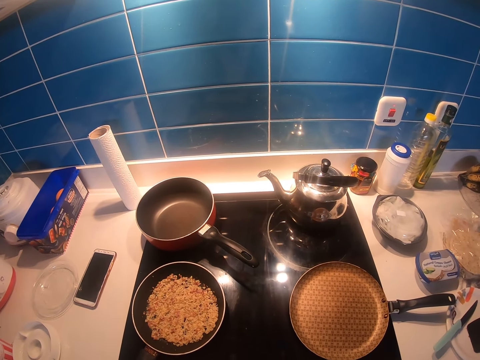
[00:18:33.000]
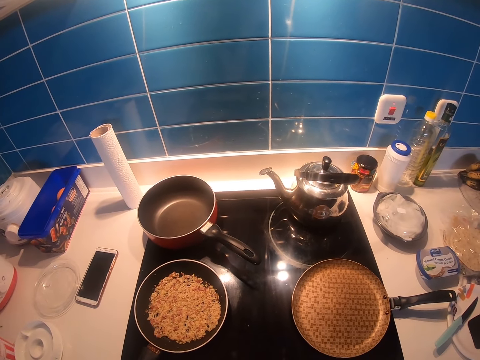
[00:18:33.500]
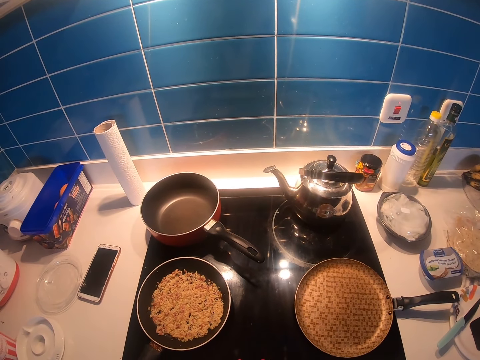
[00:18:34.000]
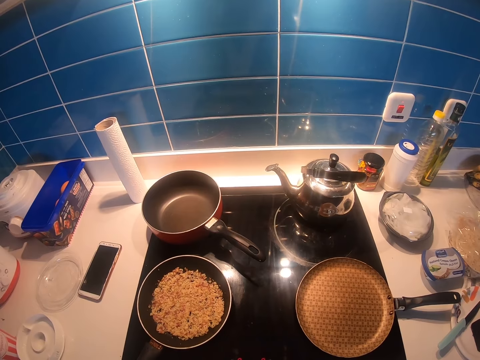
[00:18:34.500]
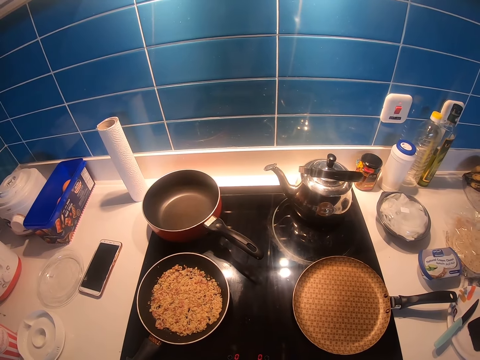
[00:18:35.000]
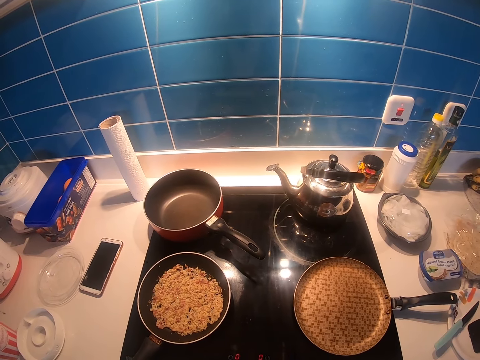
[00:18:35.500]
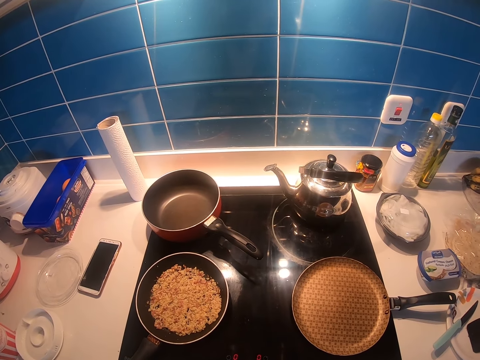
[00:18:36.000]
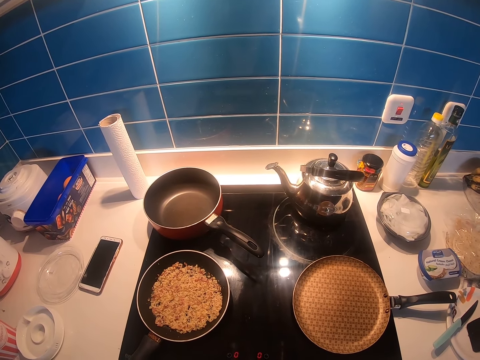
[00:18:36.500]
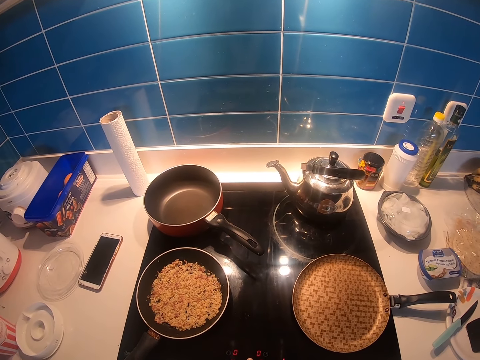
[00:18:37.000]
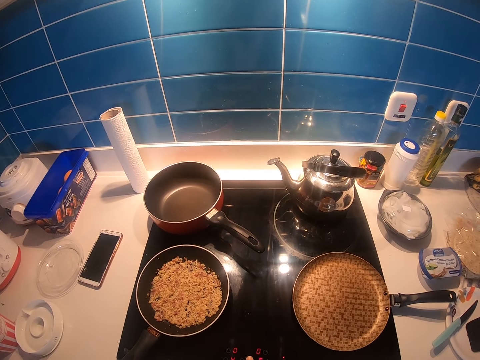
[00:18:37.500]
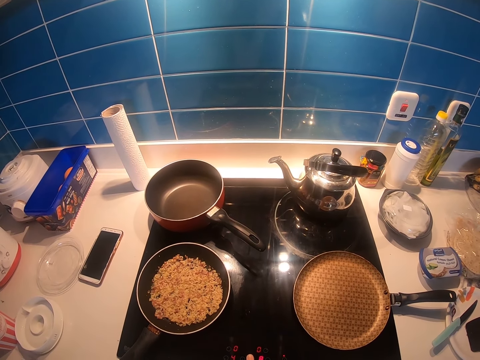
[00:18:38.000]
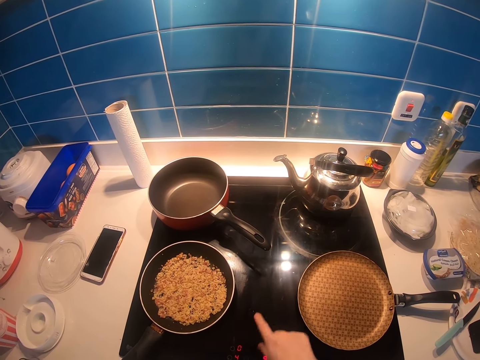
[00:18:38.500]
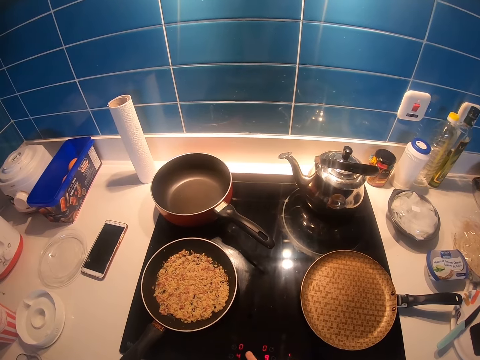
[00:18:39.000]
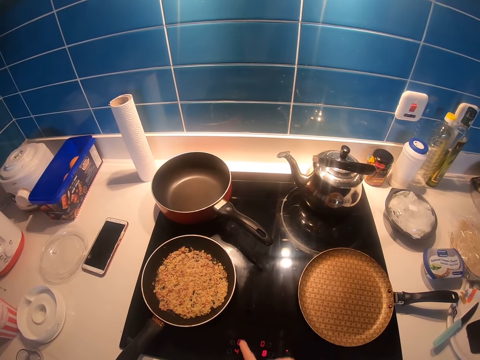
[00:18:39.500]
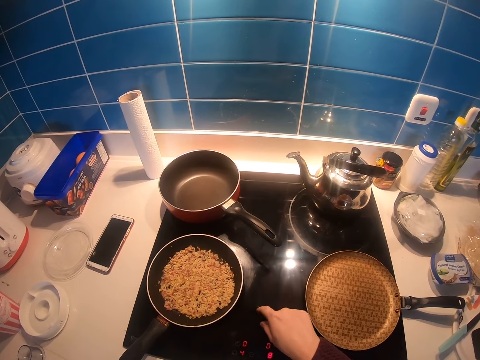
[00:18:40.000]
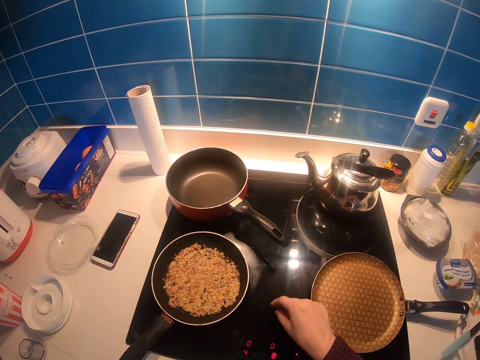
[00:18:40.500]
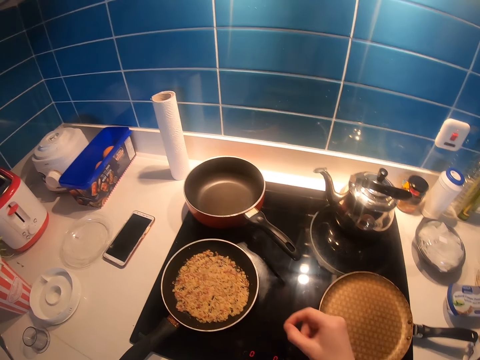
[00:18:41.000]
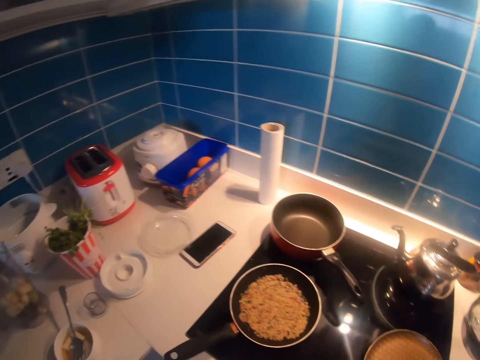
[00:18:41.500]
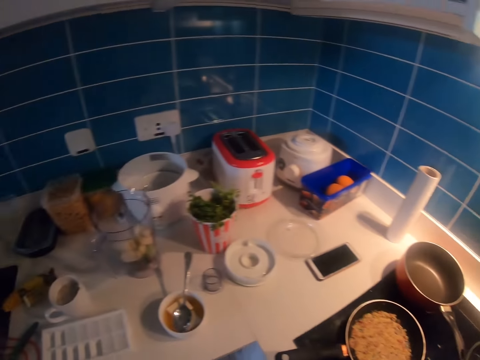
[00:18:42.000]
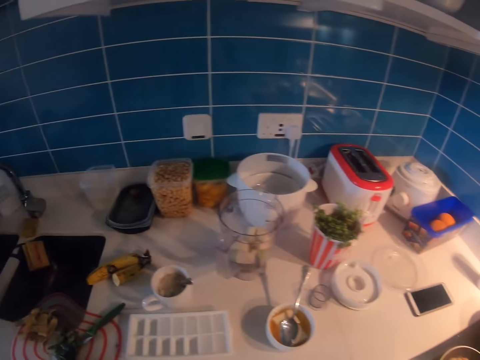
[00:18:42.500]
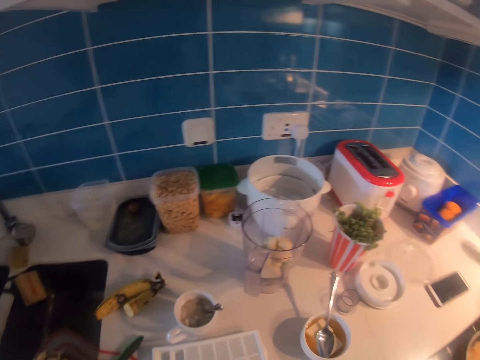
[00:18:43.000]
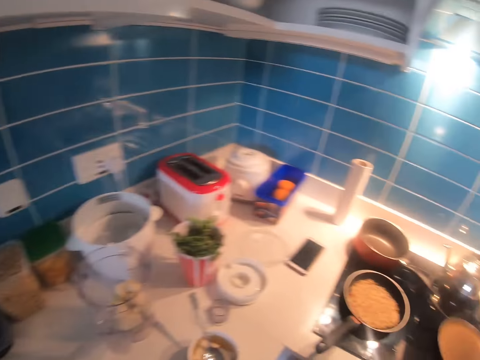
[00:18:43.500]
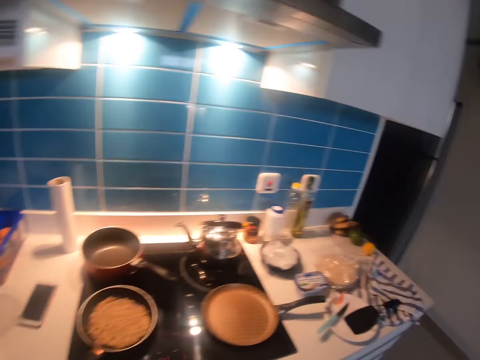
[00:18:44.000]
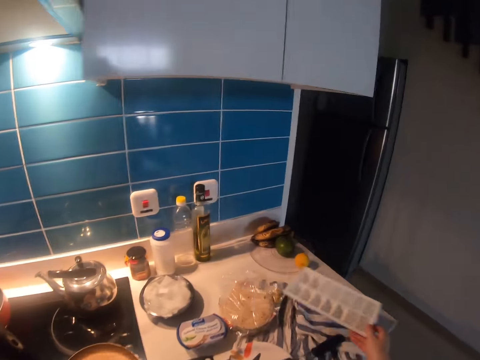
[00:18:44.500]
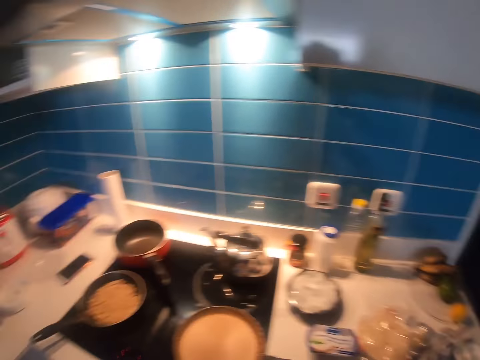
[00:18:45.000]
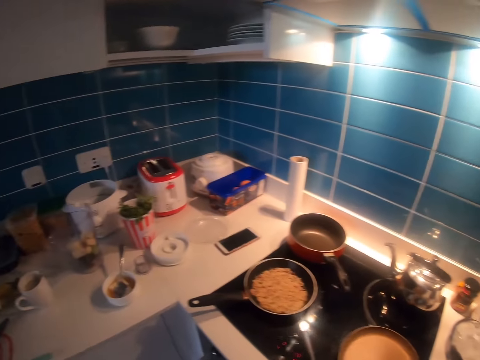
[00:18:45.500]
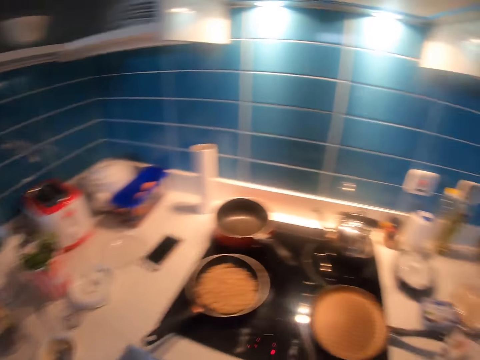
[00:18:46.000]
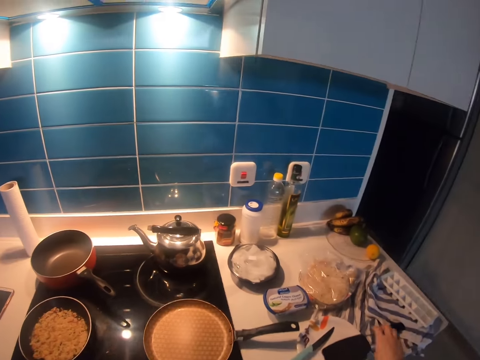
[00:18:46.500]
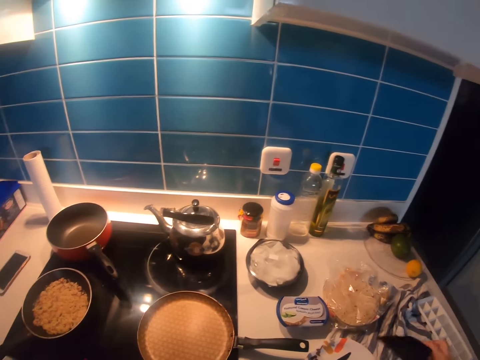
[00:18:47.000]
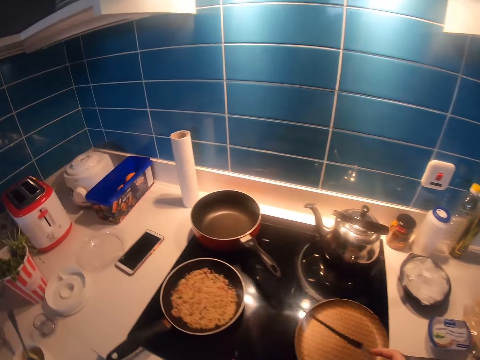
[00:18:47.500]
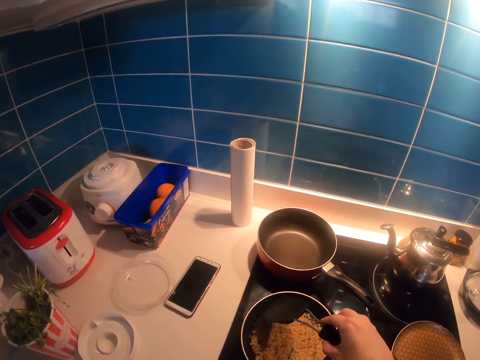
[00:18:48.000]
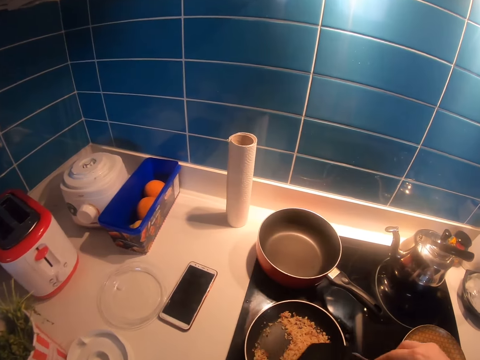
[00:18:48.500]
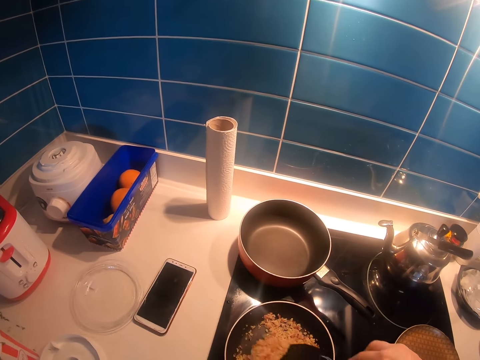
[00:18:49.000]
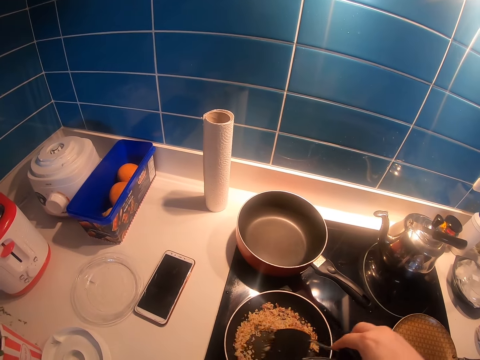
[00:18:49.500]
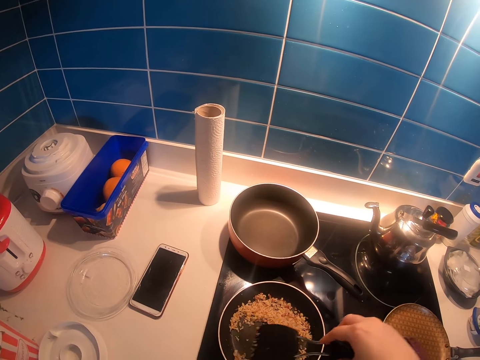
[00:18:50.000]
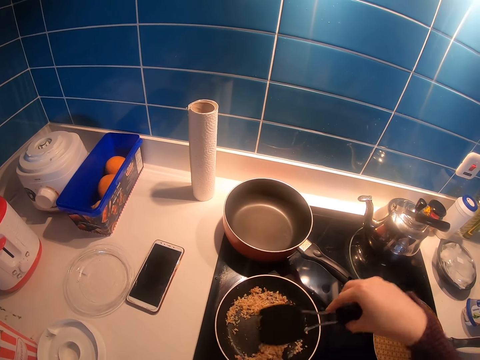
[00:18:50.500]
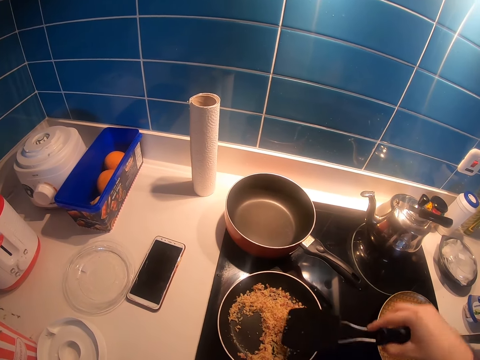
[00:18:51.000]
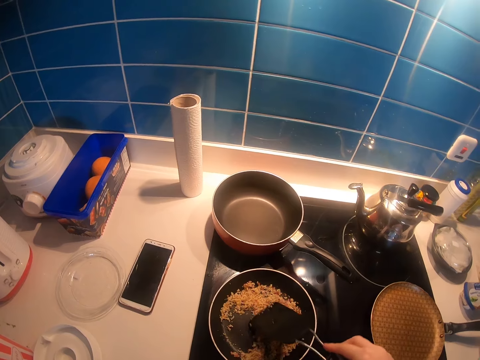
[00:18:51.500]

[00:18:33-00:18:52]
The camera wearer picks up the ice cube holder from the kitchen counter. They put the ice cube holder on the kitchen counter. They look around. They pick up the cooking stick from the kitchen counter. They stir food in the pan.

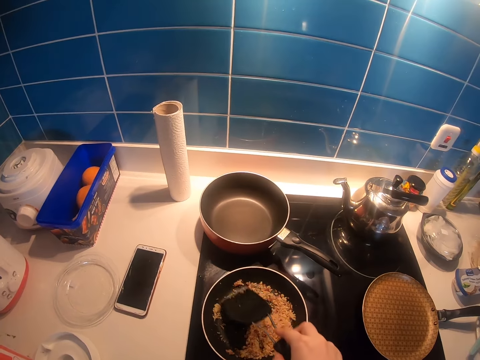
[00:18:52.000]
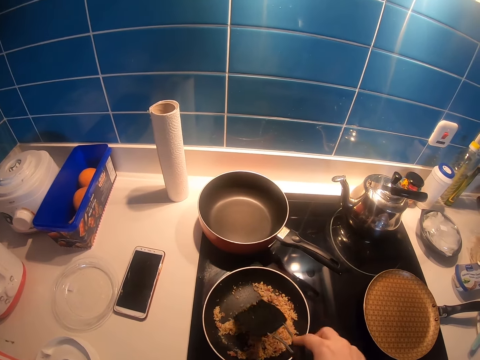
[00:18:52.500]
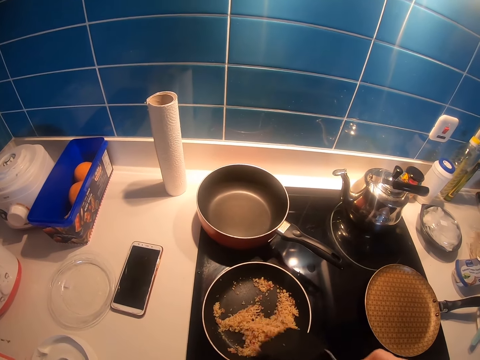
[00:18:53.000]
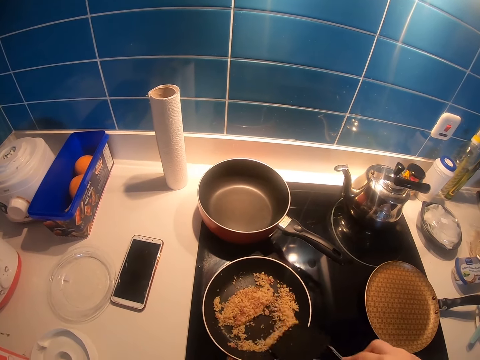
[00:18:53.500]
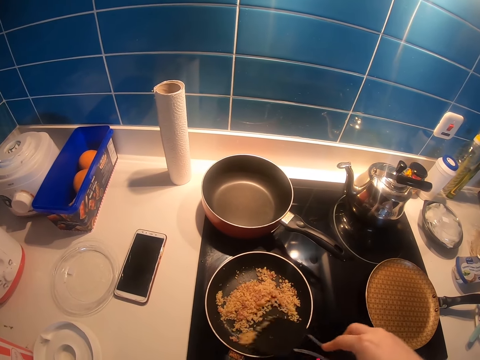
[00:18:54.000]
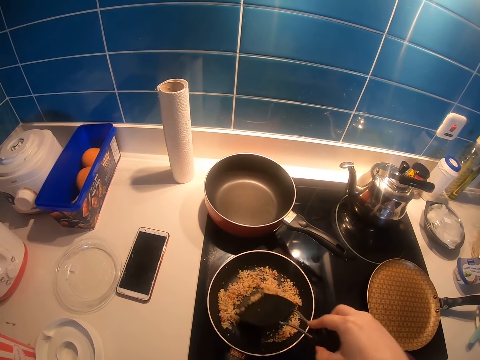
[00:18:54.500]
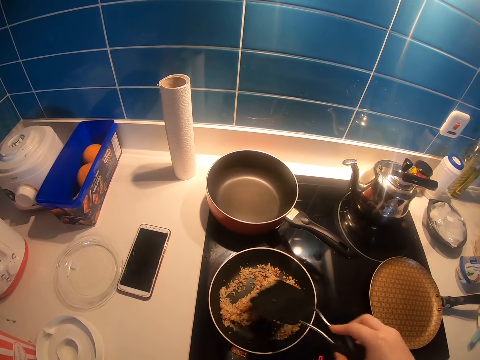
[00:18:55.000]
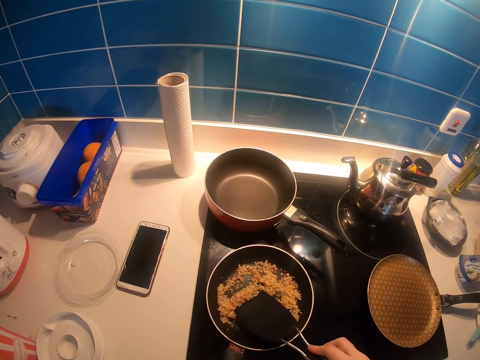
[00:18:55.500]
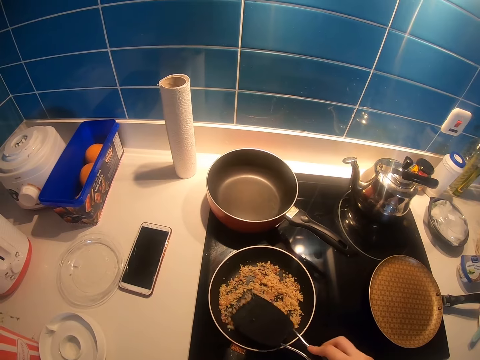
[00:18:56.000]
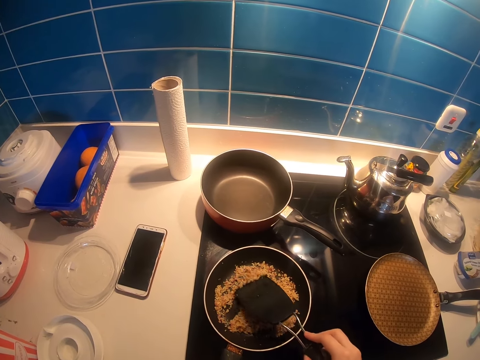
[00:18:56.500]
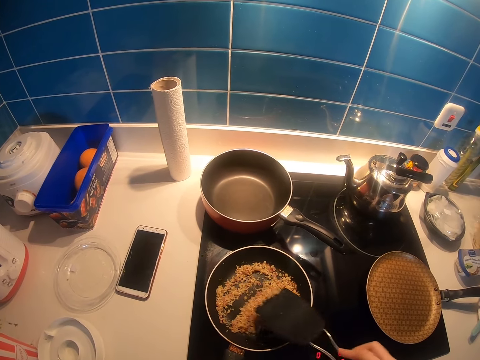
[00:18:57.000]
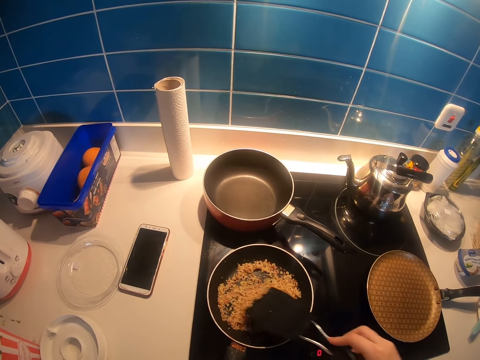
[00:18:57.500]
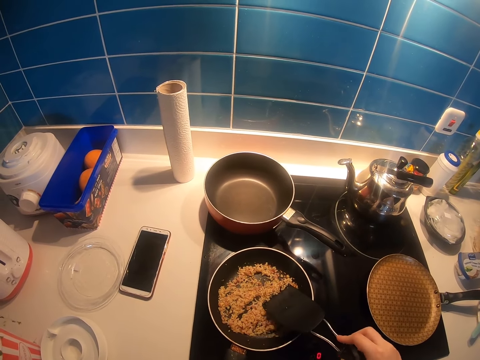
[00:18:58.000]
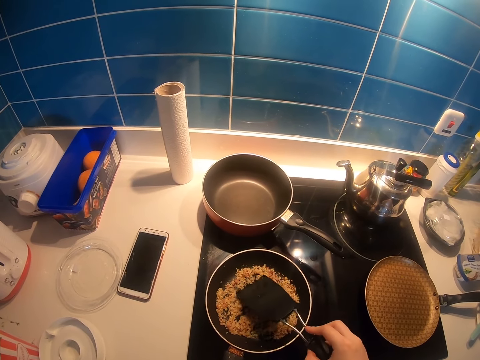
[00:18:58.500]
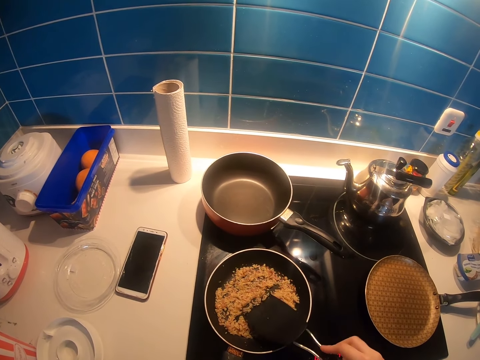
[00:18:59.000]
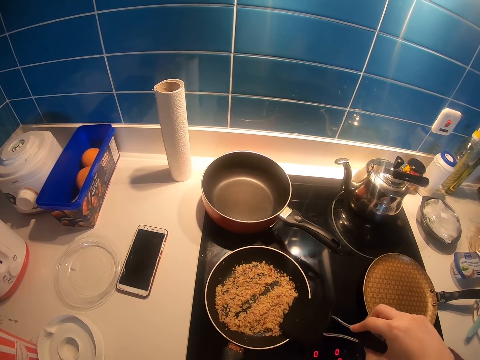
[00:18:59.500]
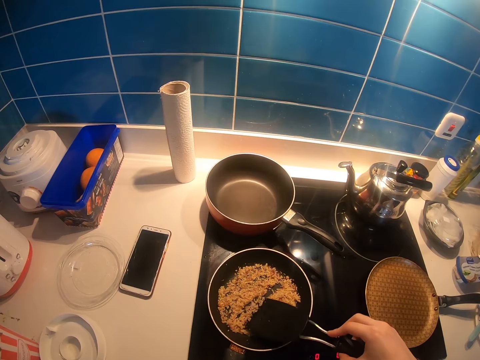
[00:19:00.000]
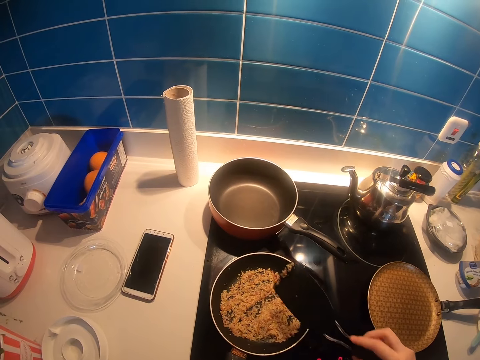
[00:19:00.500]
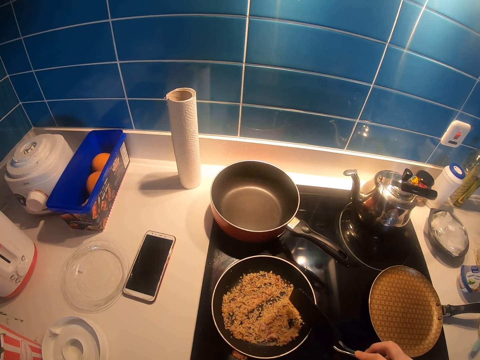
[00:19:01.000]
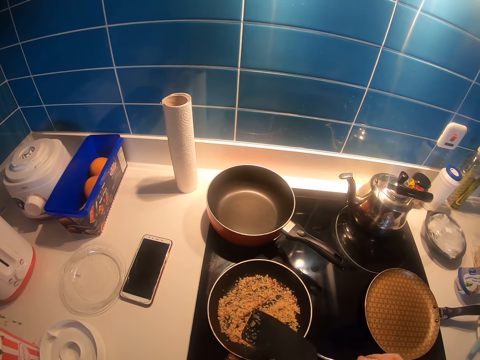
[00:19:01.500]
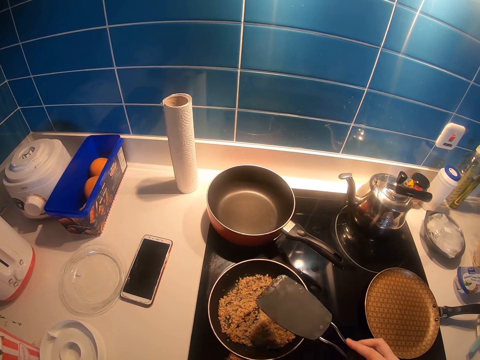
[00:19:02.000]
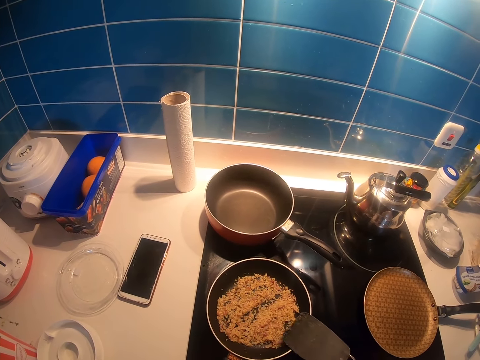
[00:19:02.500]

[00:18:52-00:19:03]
The camera wearer hits the cooking stick on the cooking pot.
